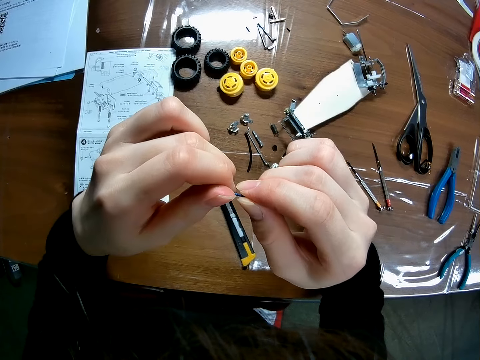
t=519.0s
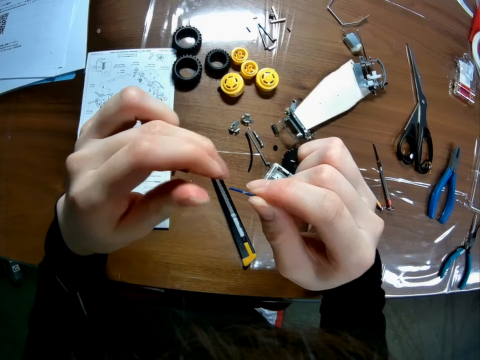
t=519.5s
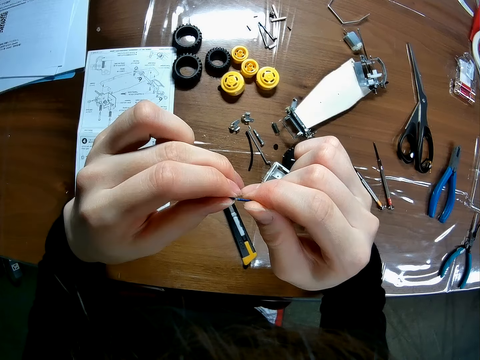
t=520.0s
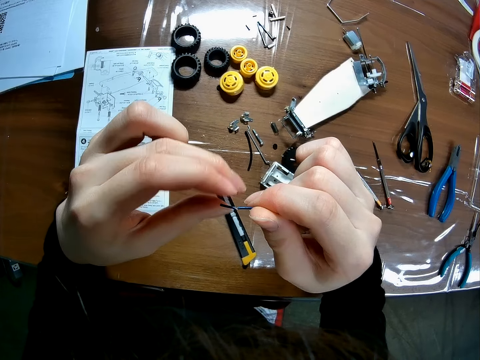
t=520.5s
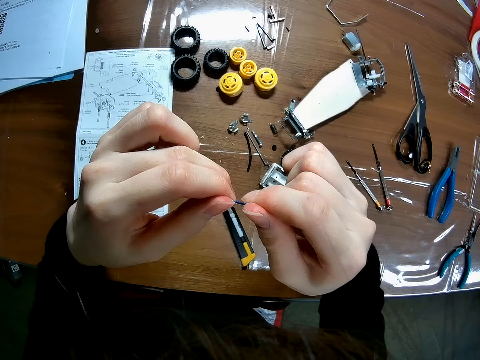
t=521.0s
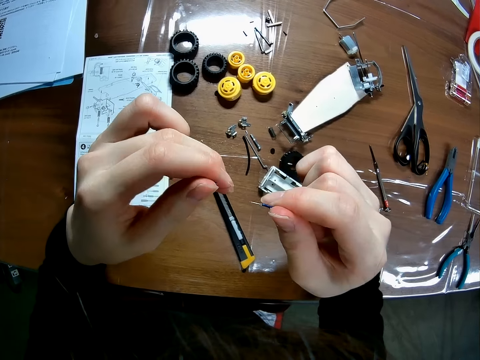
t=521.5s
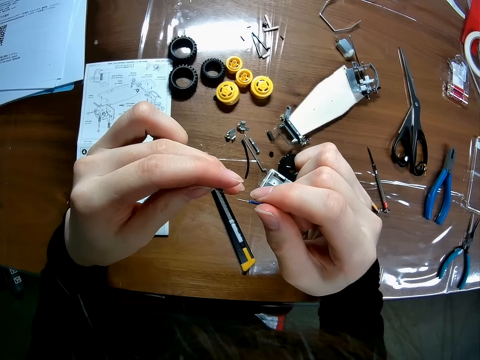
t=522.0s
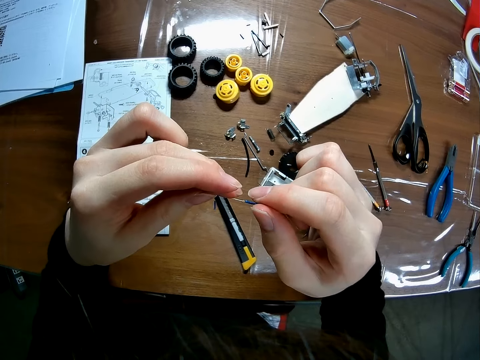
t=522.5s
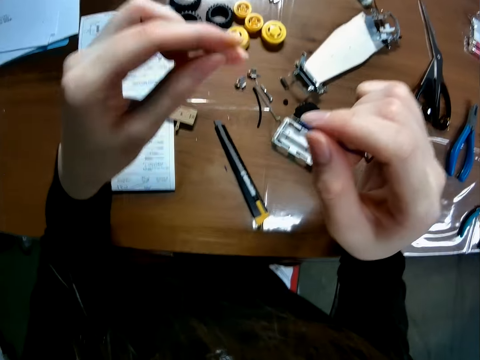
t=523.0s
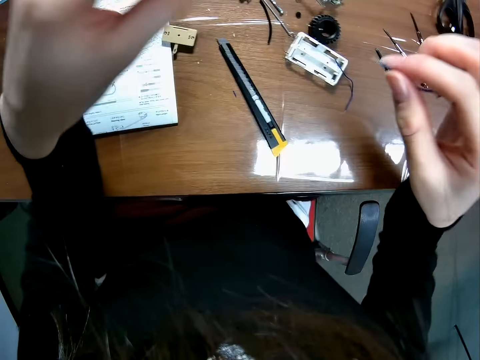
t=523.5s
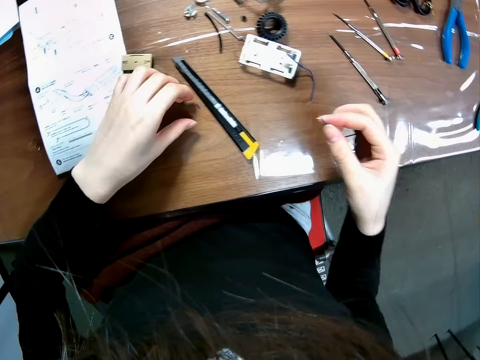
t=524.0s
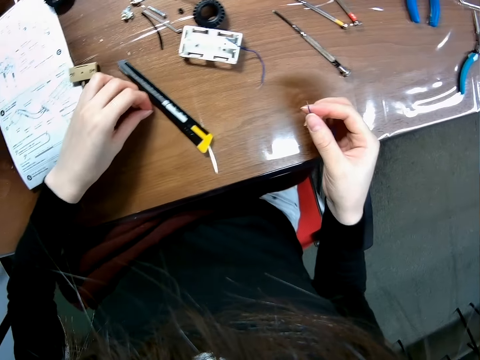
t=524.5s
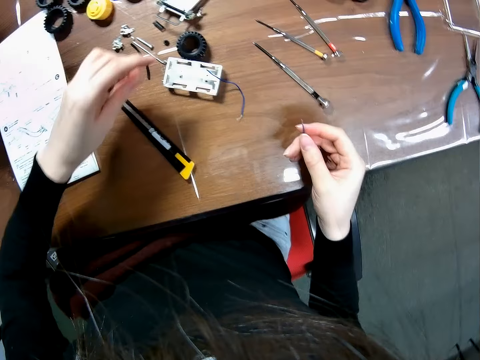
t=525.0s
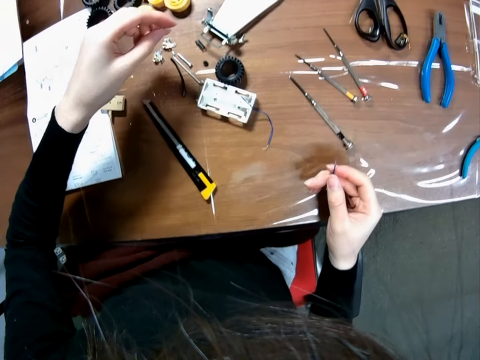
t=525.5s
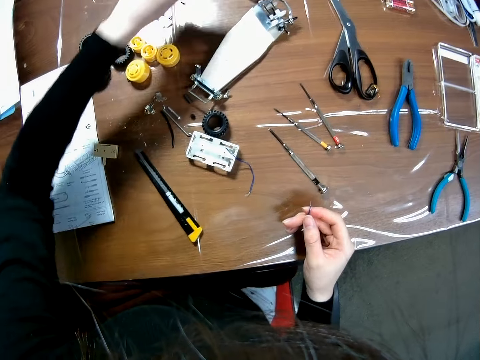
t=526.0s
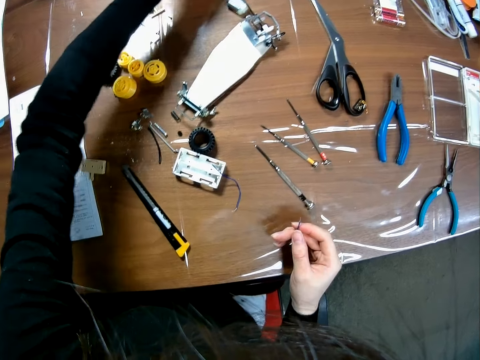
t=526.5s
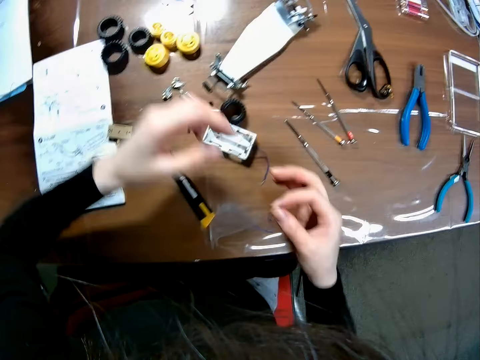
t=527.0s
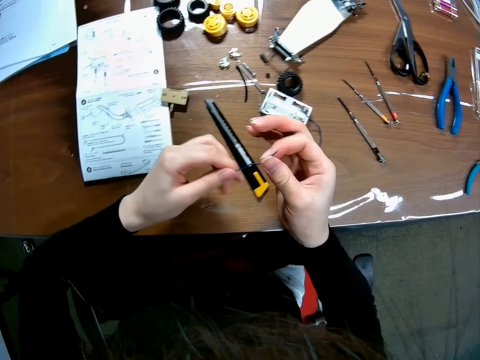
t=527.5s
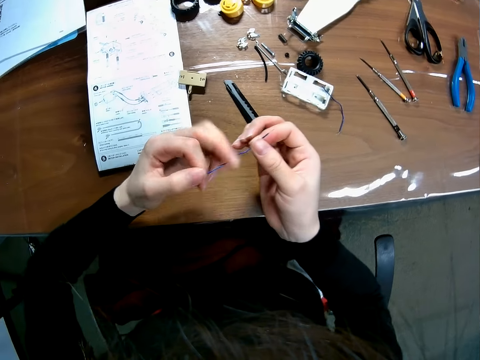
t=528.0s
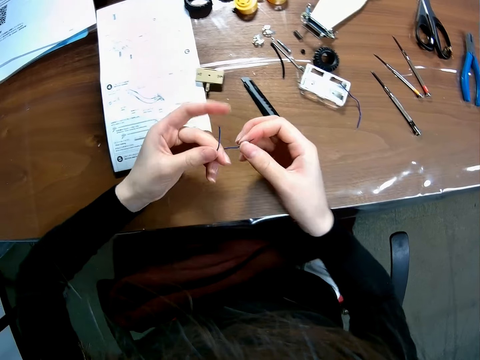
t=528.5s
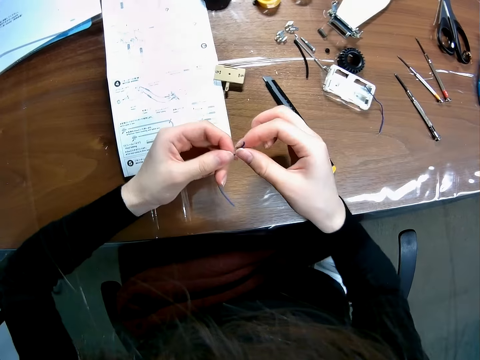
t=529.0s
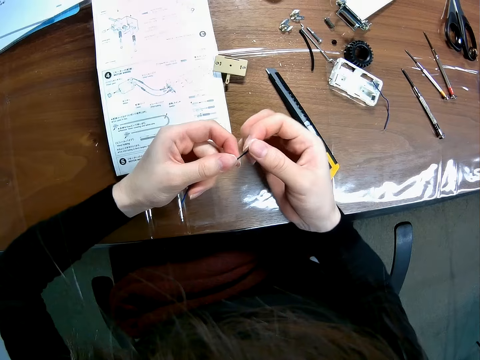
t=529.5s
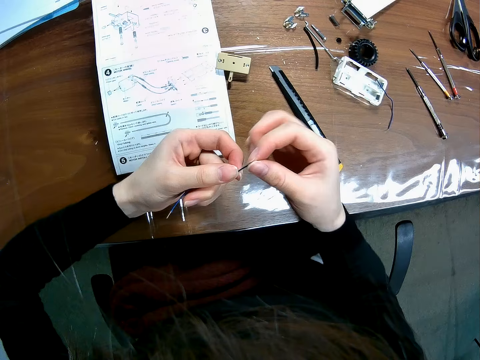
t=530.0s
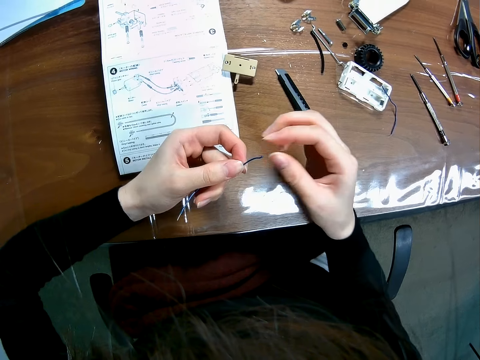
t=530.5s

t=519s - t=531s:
The camera wearer removes the body of the wire. They pick up the body of the wire from the table. They drop the body of the wire on the table. They adjust the wire with both hands.

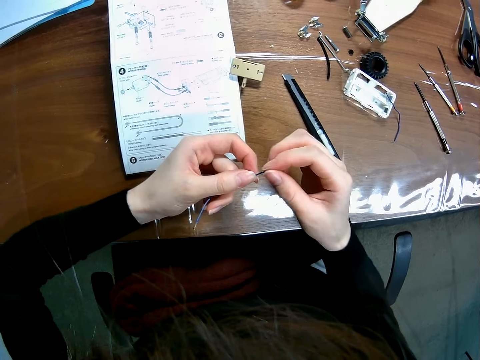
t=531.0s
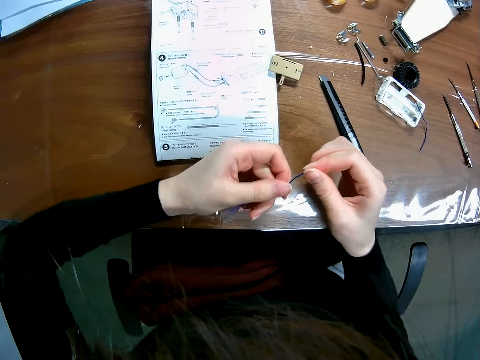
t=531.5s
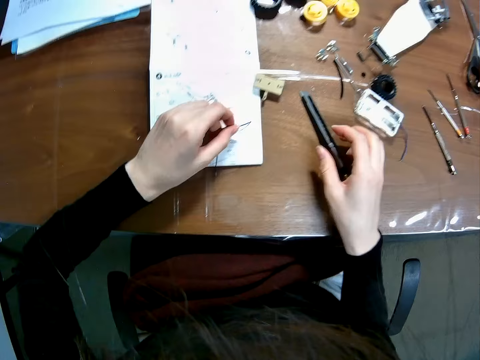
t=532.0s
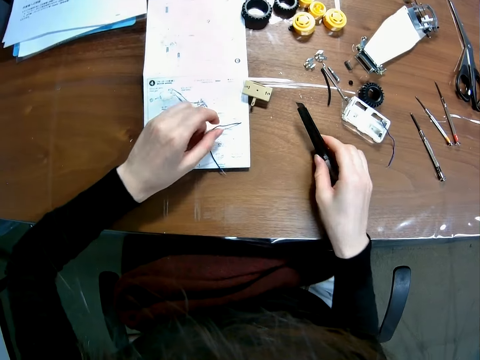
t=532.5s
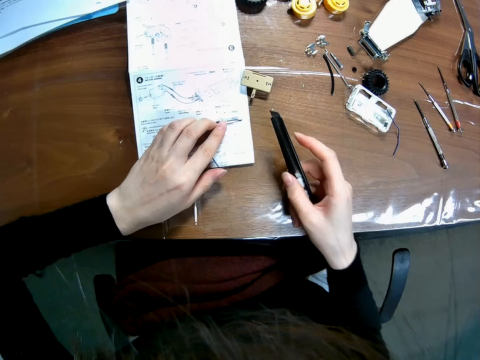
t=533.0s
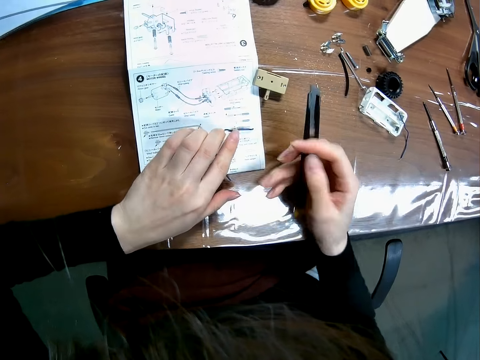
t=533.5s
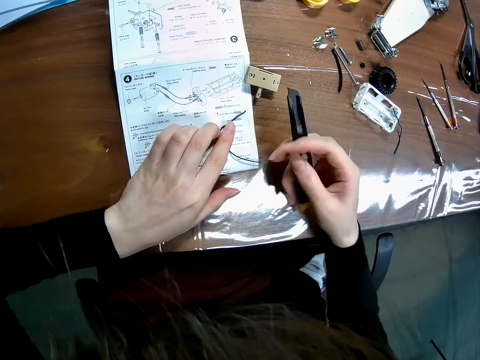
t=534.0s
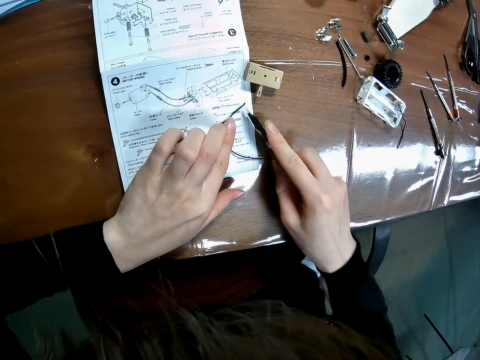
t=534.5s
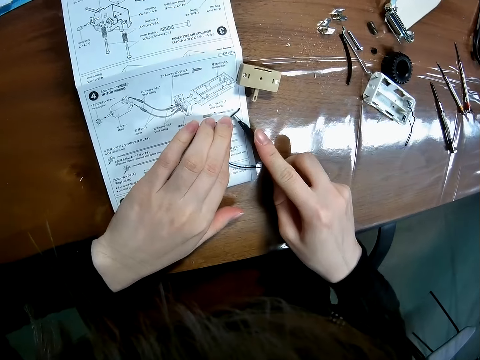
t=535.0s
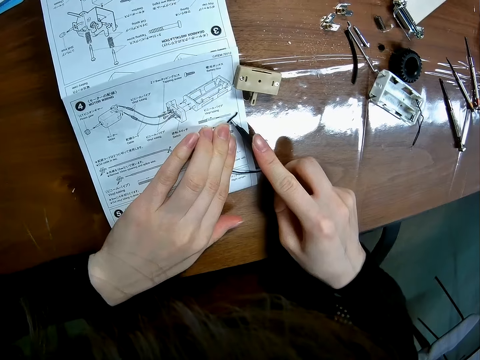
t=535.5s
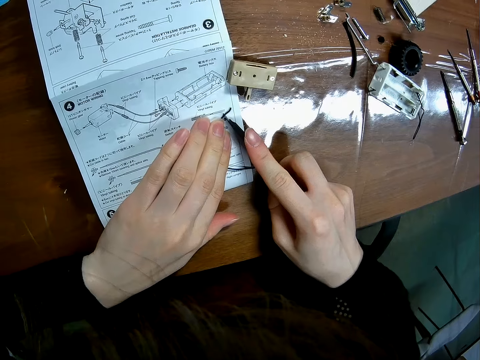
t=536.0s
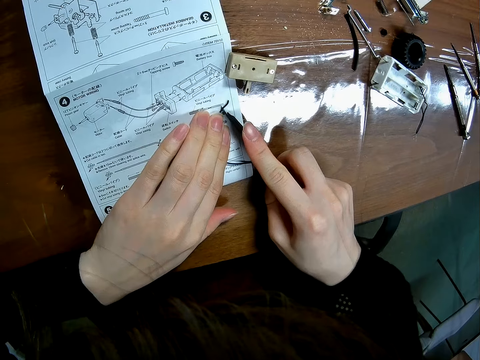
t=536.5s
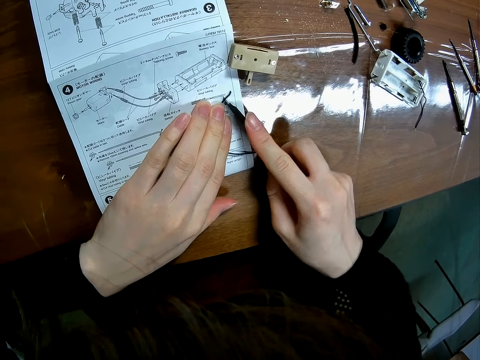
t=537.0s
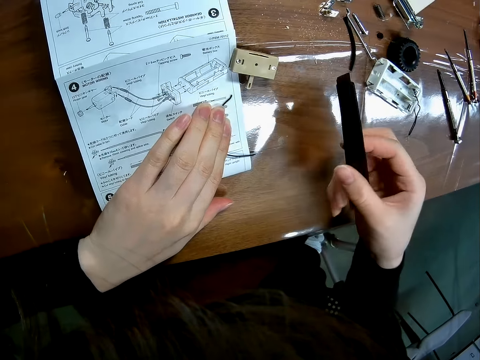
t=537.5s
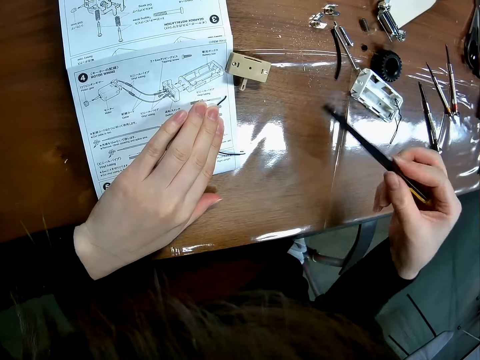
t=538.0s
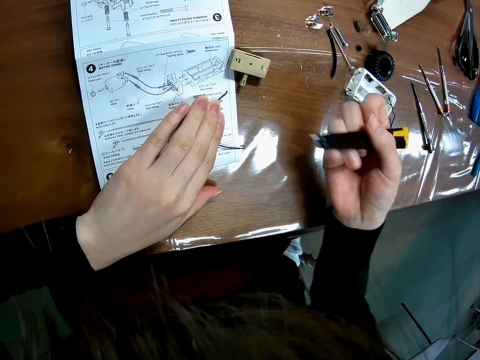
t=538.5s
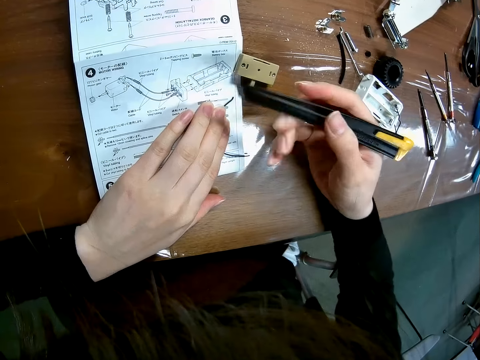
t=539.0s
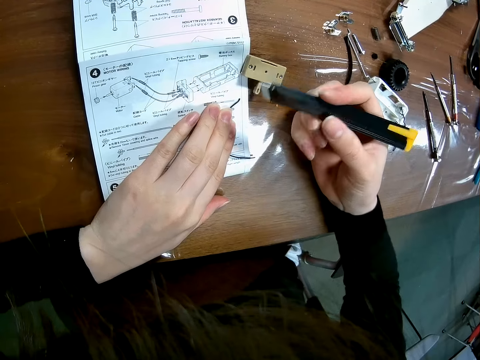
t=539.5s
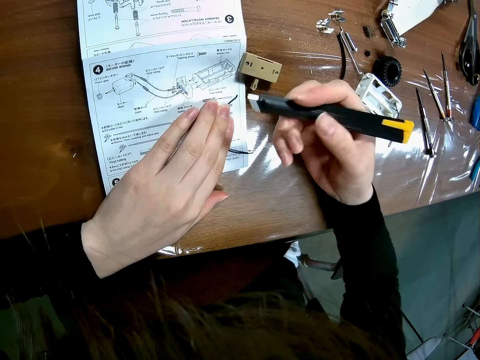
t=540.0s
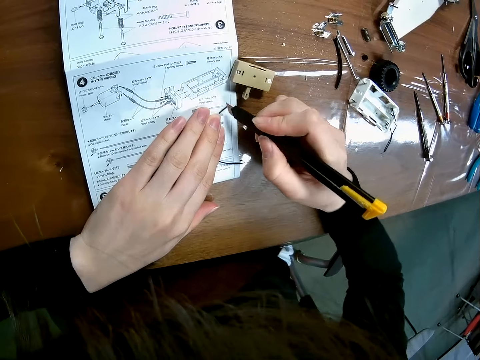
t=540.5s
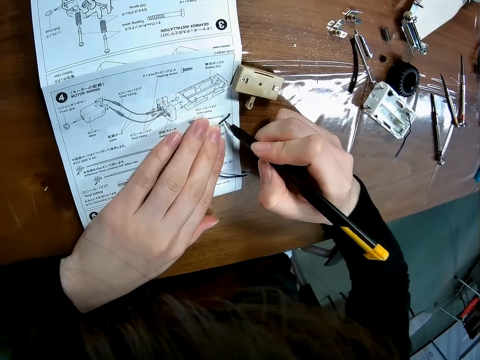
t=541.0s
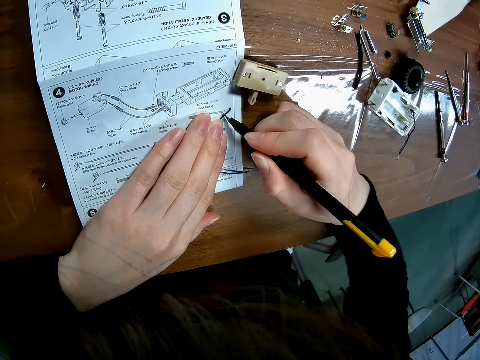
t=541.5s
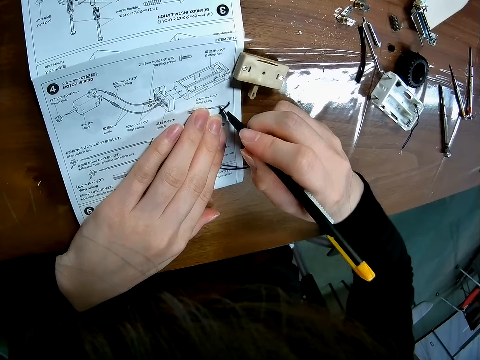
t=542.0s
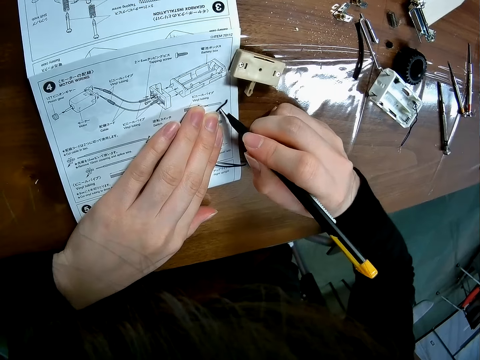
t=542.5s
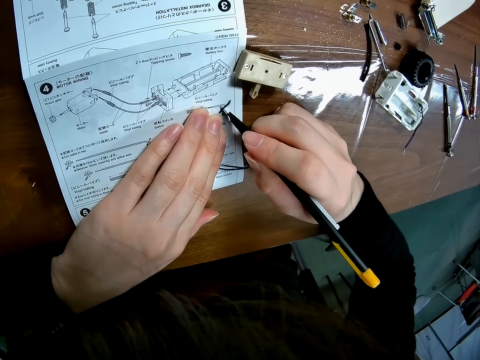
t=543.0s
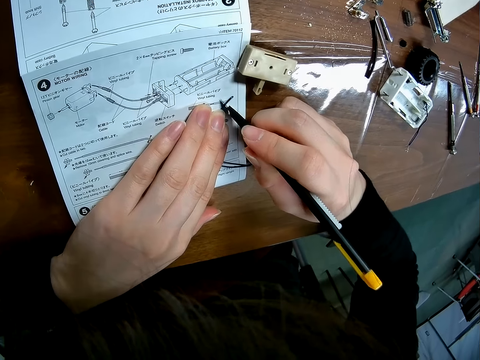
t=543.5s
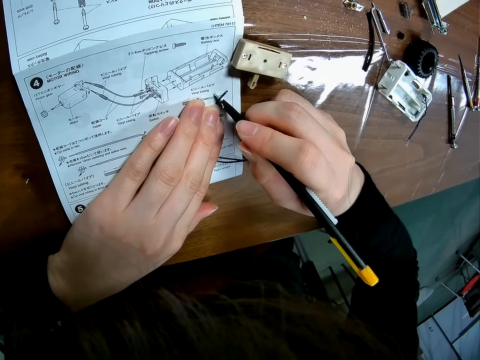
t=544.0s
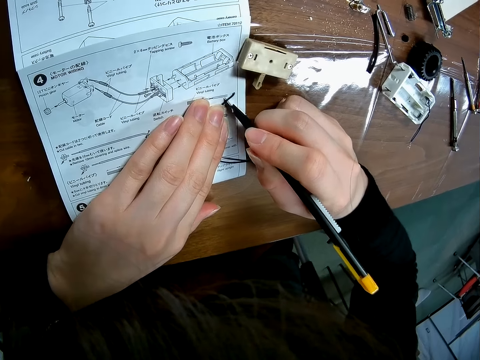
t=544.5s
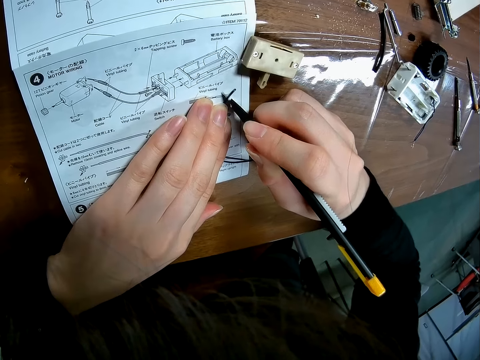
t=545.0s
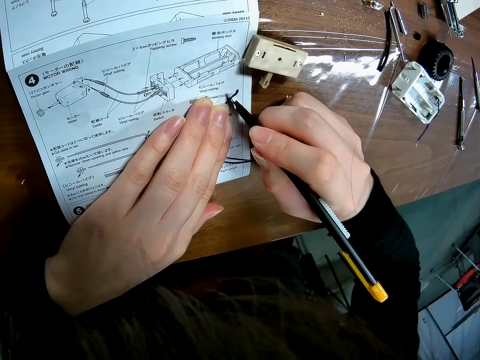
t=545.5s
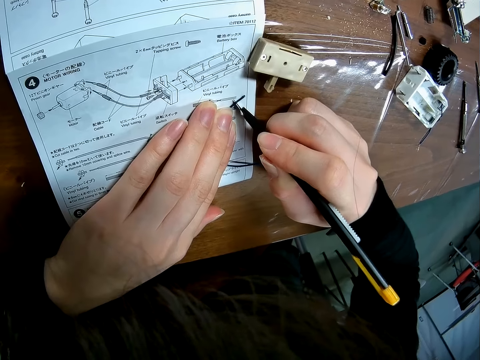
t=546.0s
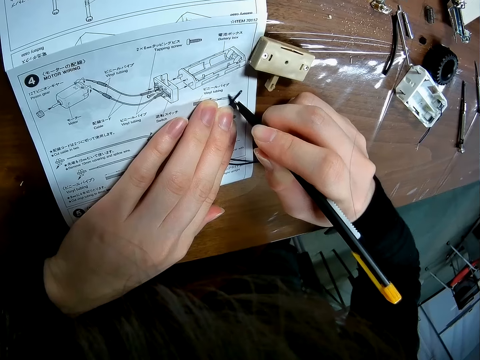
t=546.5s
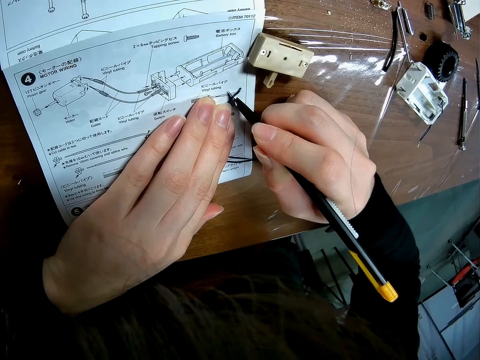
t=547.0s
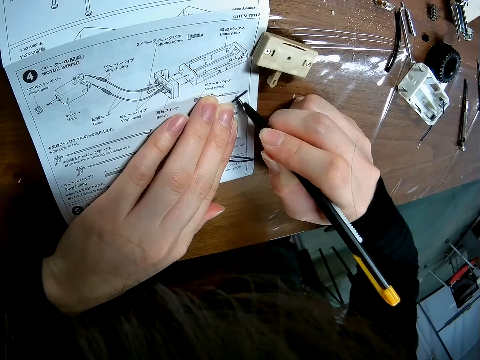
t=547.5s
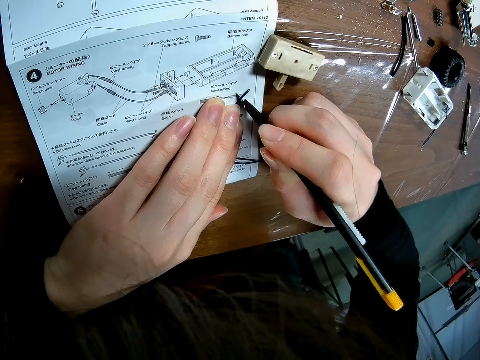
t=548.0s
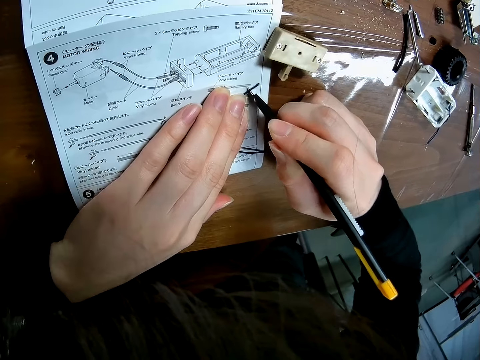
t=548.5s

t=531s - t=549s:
The camera wearer drops the wire on the paper. They pick up the switch dual razor from the table. They cut the wire with the switch dual razor. They turn the switch dual razor. They cut the wire with the switch dual razor.
